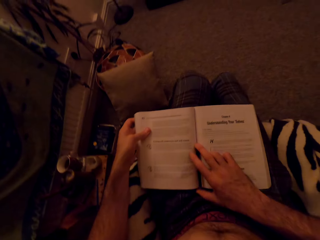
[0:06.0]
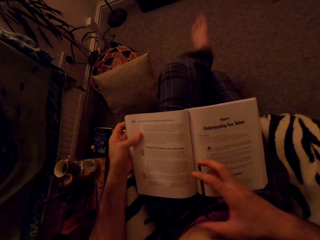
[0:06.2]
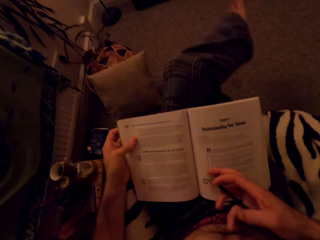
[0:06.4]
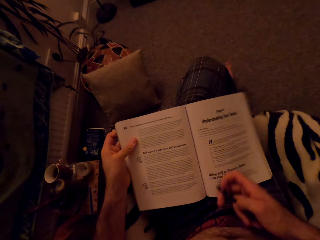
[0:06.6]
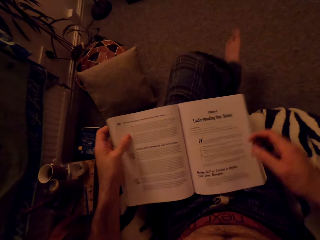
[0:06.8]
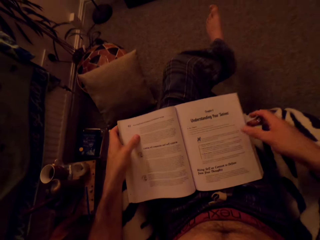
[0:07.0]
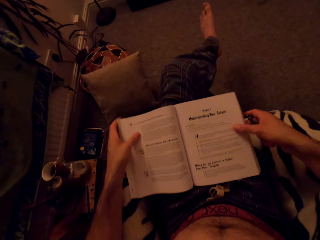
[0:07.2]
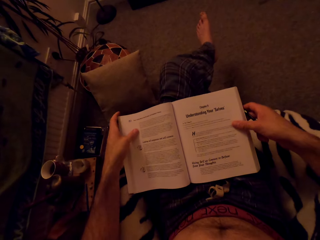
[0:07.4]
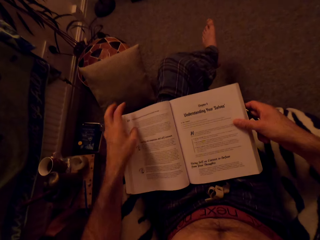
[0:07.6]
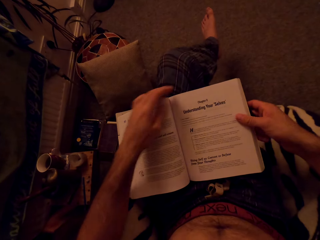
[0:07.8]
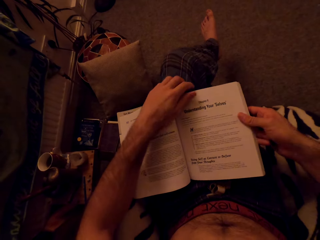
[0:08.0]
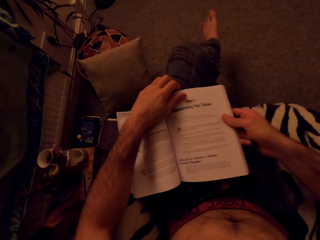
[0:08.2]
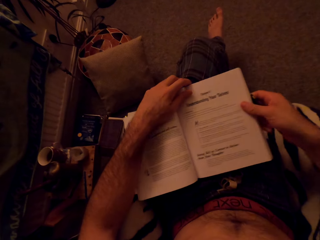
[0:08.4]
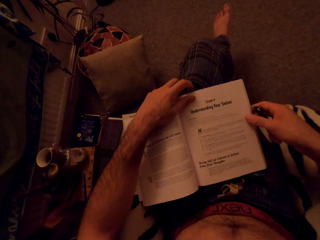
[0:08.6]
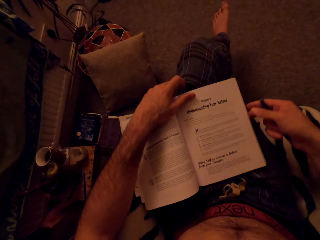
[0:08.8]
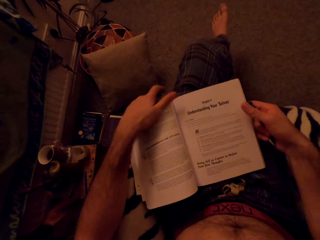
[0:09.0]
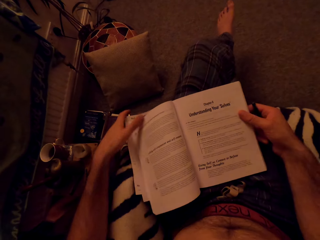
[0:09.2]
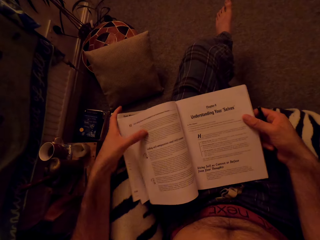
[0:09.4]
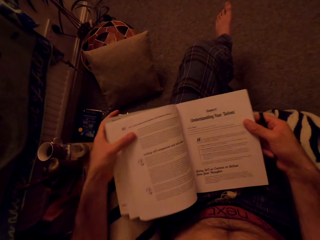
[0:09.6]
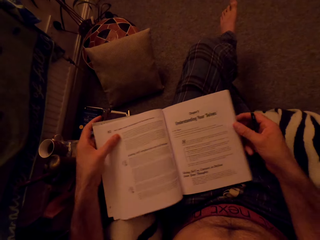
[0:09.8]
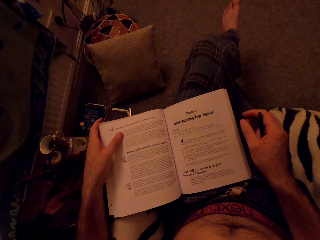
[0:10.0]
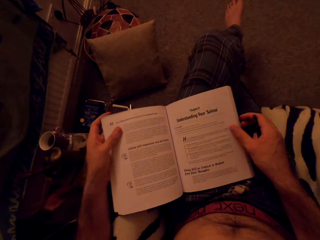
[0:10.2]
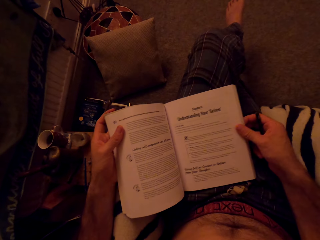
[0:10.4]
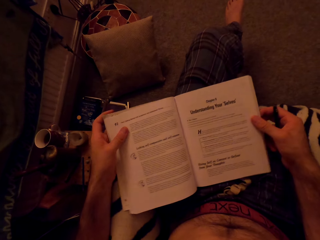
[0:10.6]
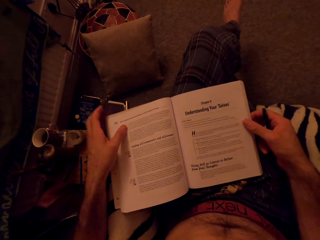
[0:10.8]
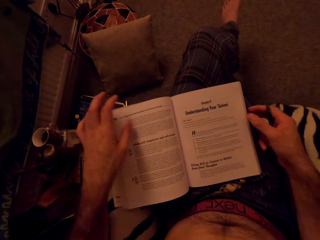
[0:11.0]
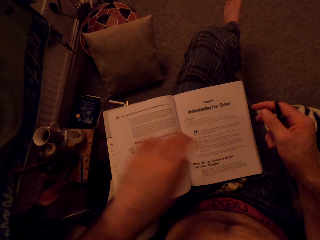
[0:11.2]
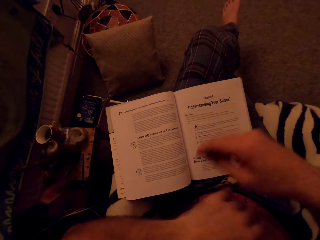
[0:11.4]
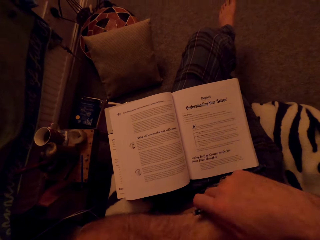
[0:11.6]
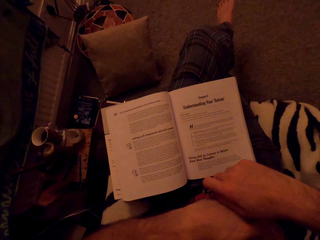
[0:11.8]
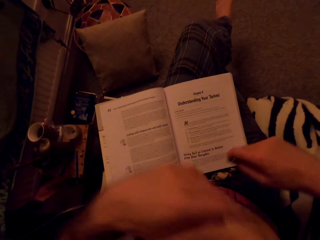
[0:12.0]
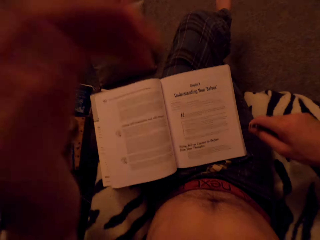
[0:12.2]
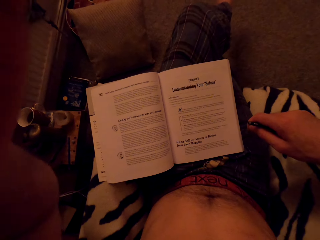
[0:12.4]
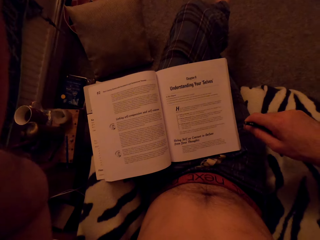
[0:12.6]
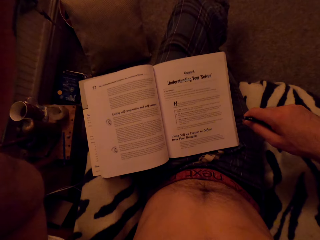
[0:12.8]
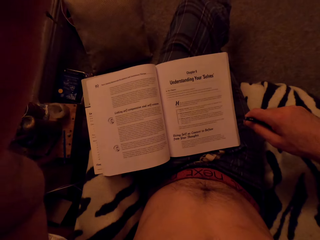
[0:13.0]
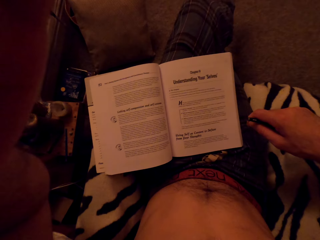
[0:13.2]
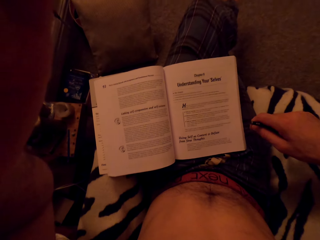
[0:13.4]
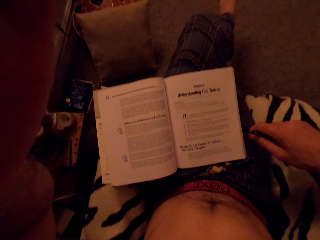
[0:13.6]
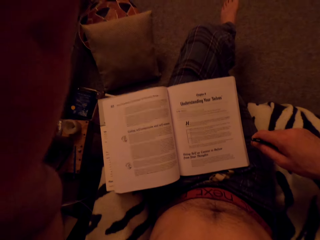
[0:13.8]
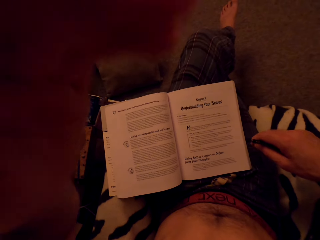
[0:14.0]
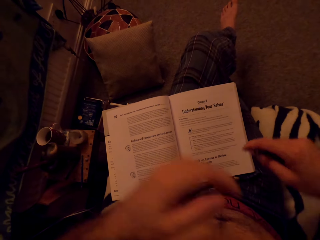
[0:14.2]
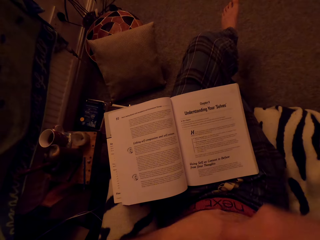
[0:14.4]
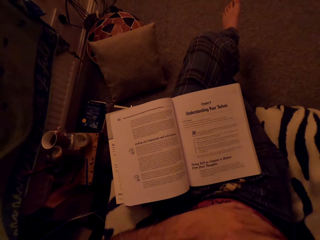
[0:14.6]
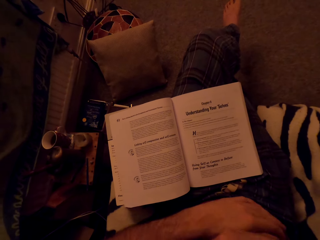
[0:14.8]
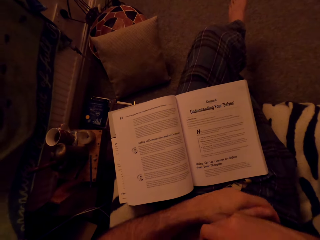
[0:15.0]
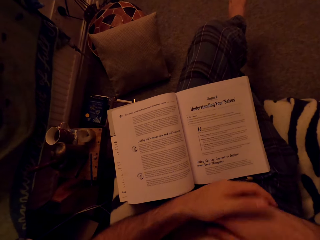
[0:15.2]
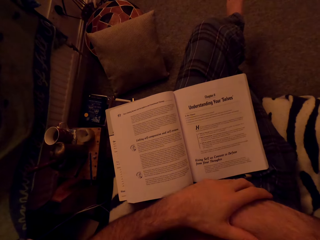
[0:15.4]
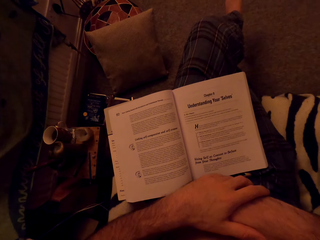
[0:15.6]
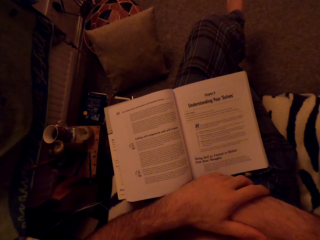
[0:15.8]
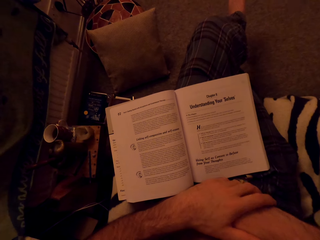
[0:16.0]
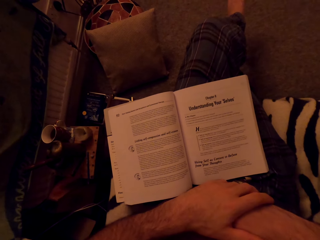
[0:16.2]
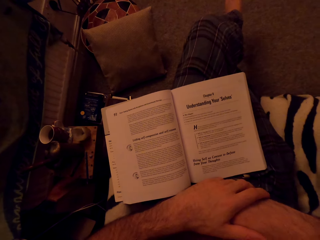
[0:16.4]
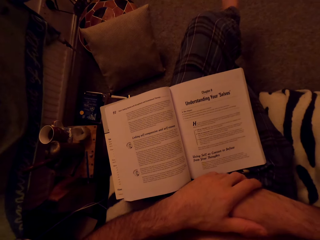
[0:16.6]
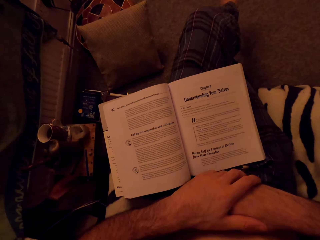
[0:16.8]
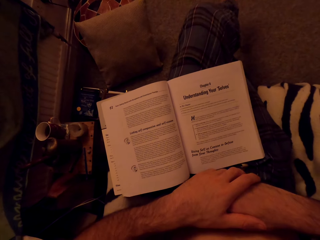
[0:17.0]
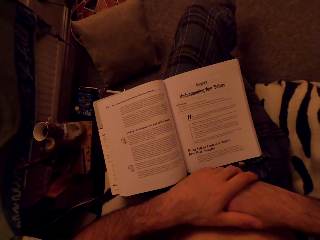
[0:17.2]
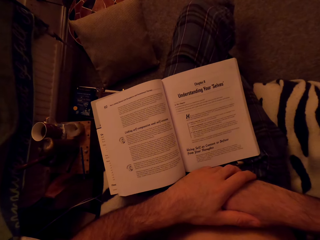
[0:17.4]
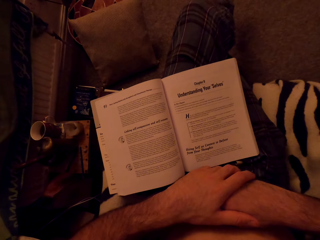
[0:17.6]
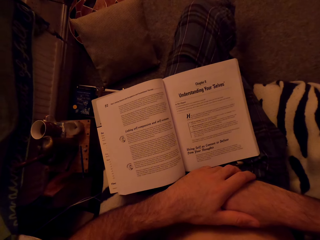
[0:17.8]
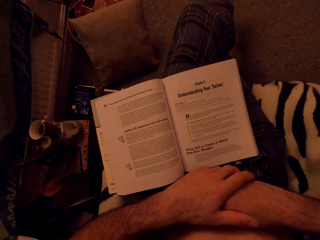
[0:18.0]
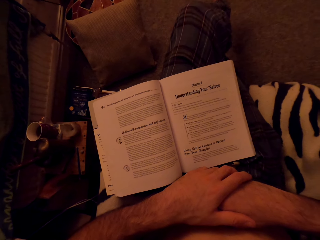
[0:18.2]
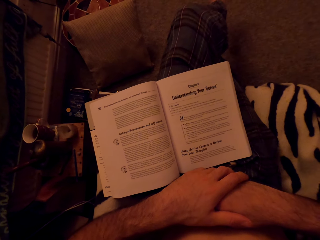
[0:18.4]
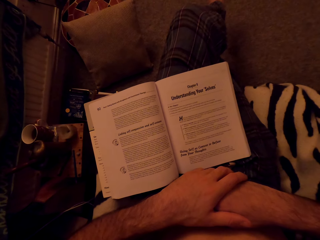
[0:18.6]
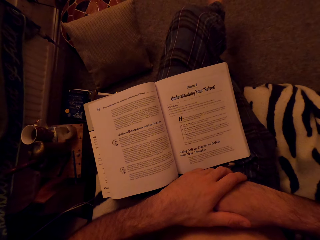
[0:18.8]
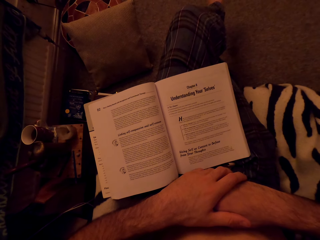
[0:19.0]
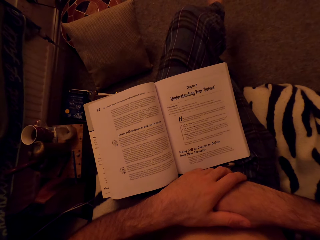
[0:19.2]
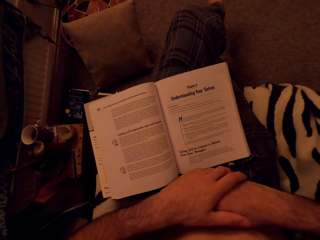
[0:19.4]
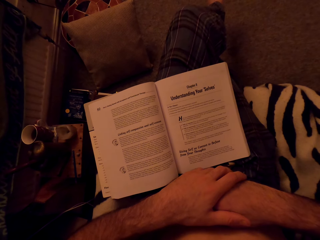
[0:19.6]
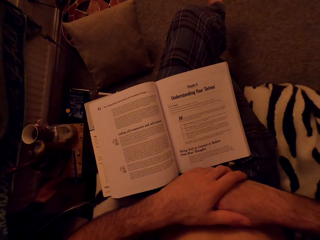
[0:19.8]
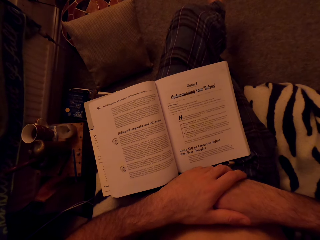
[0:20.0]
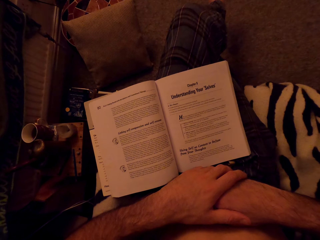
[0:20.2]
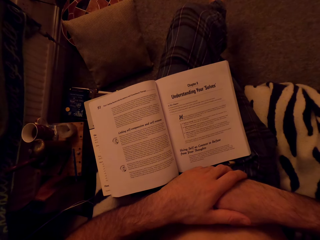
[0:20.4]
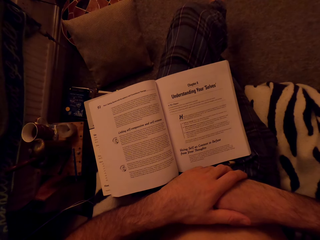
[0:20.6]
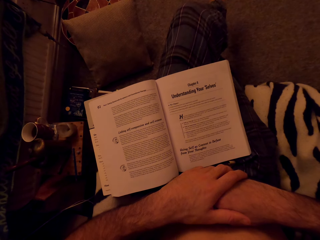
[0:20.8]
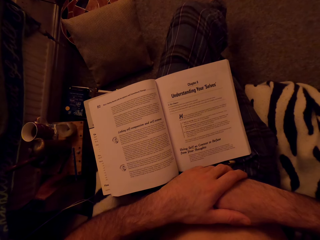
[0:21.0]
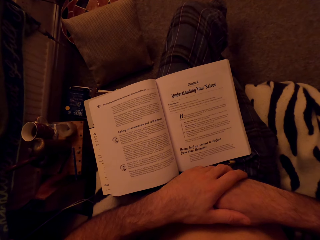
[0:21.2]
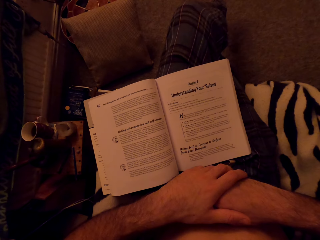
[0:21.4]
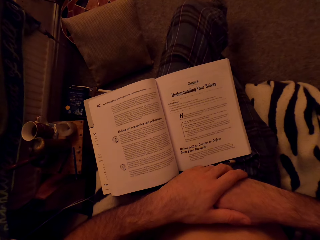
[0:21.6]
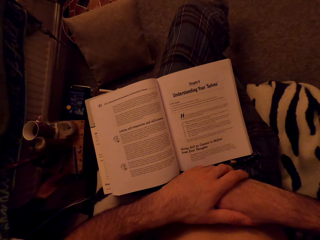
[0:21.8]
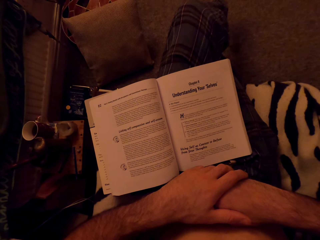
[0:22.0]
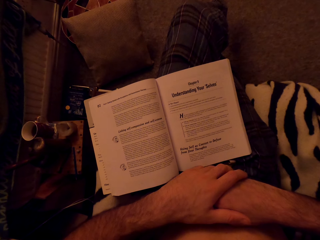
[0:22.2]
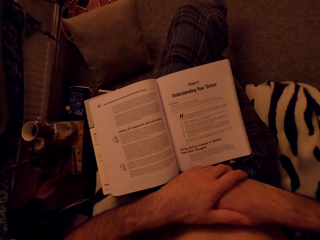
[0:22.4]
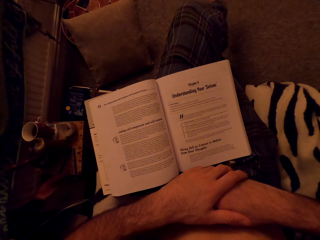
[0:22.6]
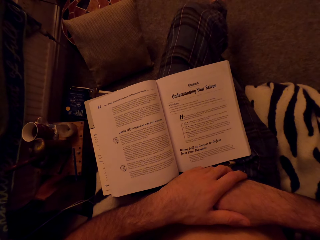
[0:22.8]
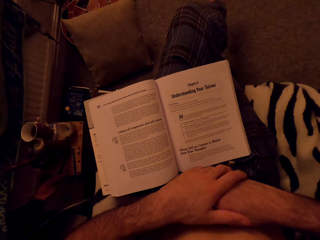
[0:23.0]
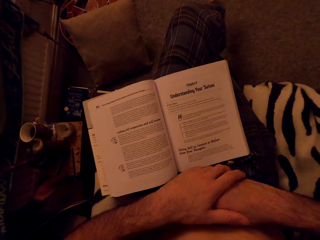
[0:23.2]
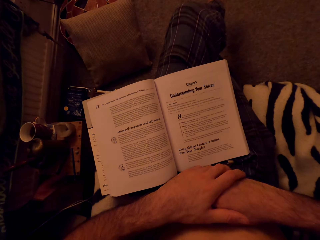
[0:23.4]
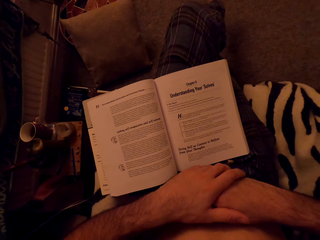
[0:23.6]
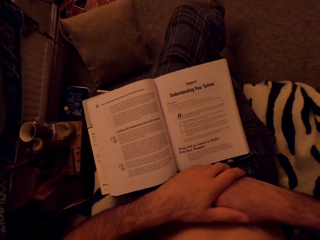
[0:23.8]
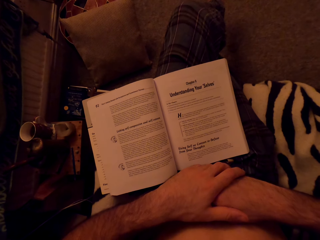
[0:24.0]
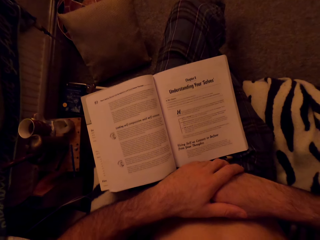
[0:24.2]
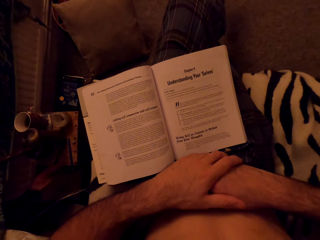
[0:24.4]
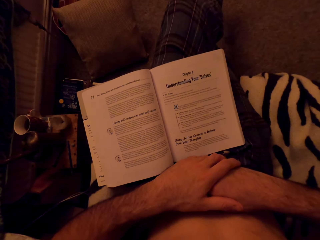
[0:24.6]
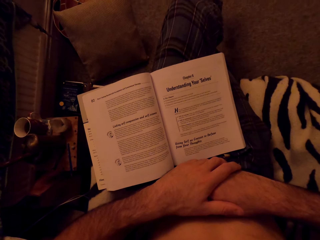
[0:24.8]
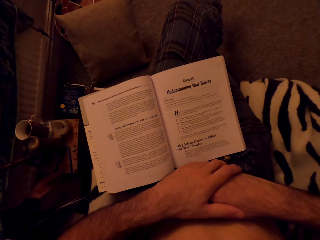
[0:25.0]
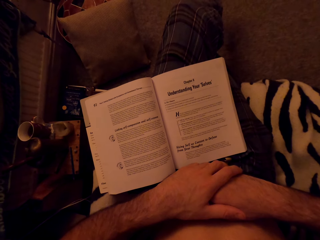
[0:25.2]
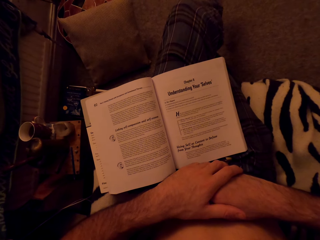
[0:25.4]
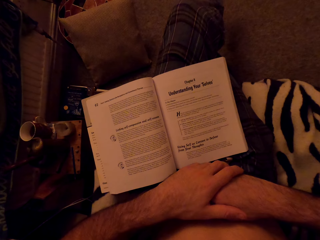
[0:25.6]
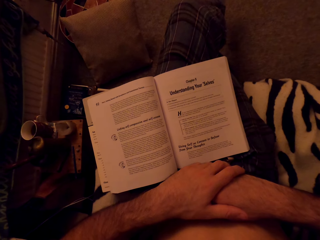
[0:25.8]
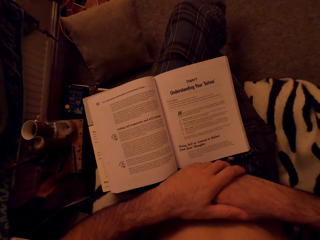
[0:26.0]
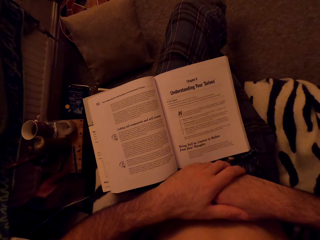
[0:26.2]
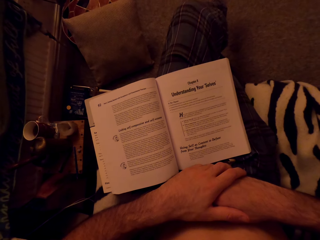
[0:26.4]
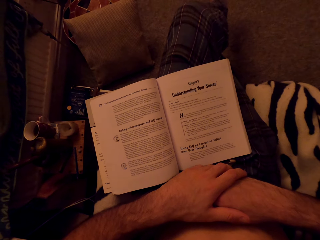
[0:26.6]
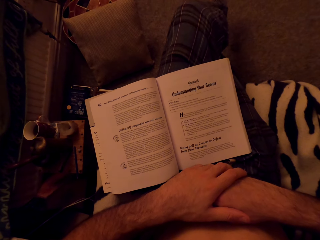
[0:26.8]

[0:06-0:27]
The camera wearer holds the pen. She puts the legs together. She holds a book with her left hand. She moves the book. She puts the hands together. She lifts the hand. She puts the hands together again. She reads the book. She stares at the book.
